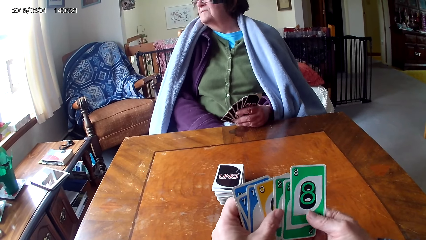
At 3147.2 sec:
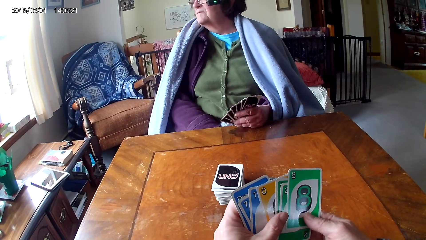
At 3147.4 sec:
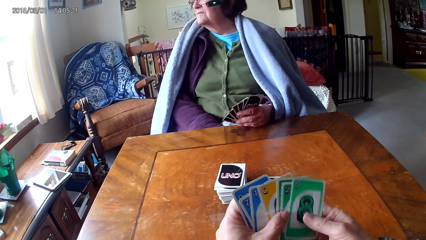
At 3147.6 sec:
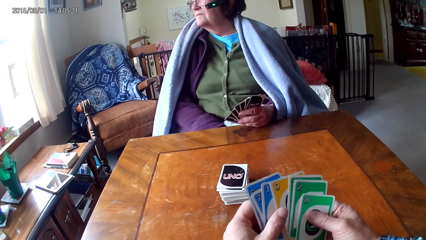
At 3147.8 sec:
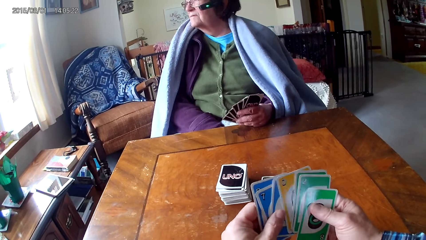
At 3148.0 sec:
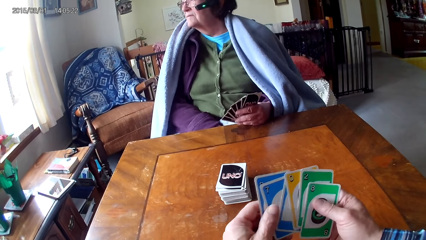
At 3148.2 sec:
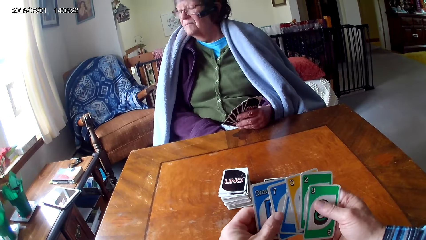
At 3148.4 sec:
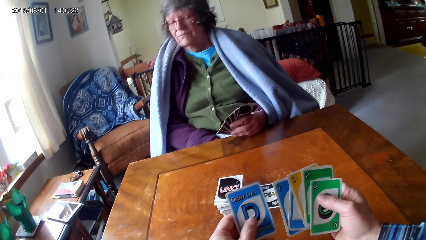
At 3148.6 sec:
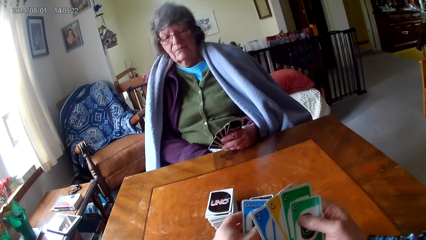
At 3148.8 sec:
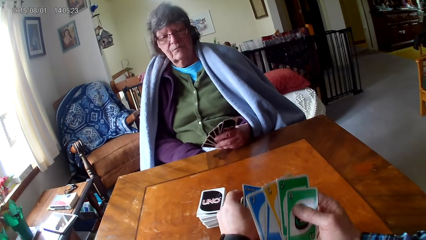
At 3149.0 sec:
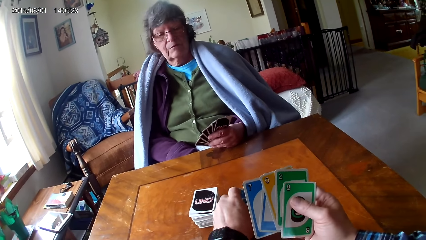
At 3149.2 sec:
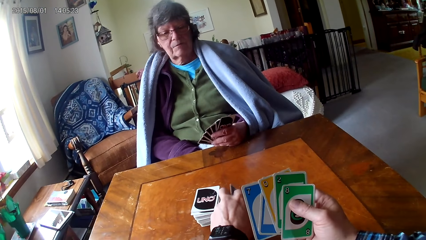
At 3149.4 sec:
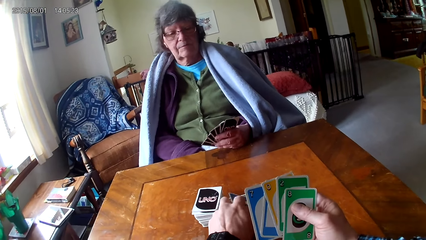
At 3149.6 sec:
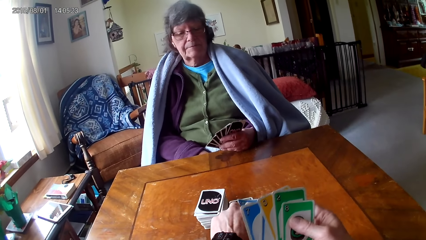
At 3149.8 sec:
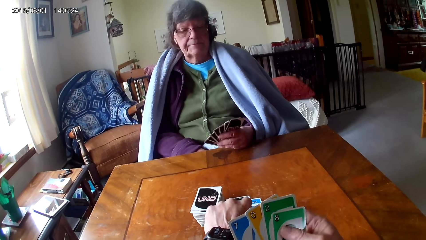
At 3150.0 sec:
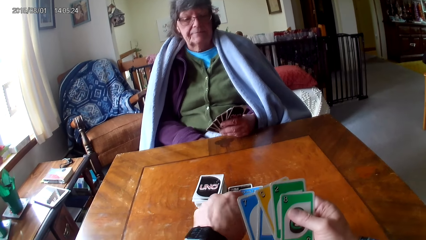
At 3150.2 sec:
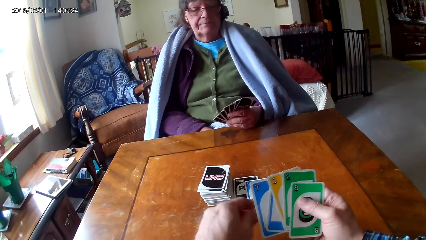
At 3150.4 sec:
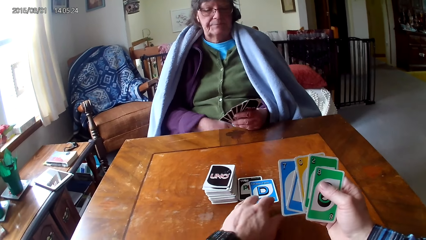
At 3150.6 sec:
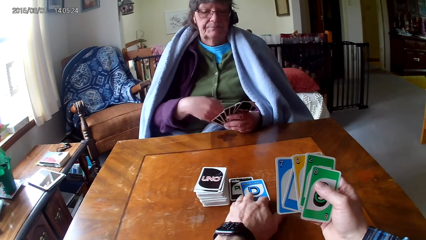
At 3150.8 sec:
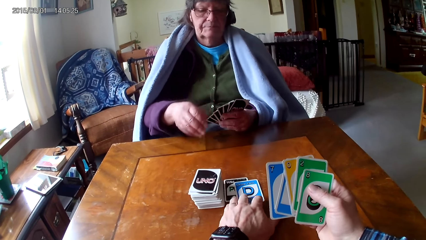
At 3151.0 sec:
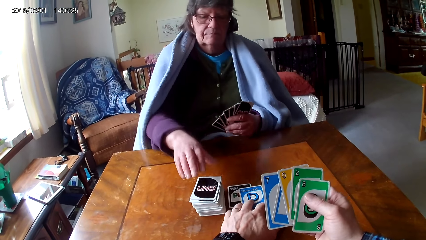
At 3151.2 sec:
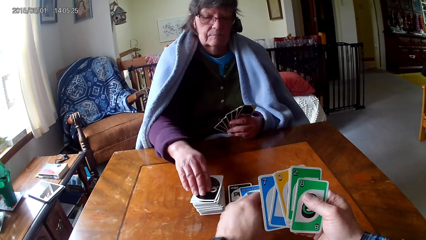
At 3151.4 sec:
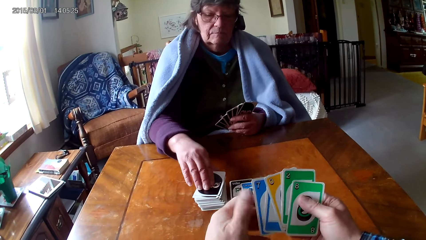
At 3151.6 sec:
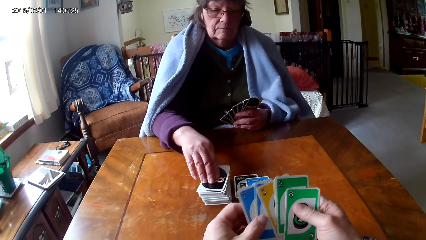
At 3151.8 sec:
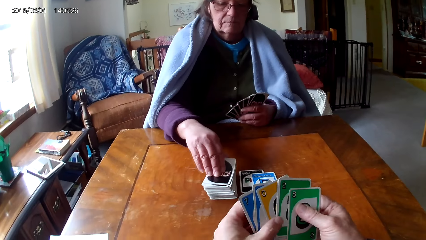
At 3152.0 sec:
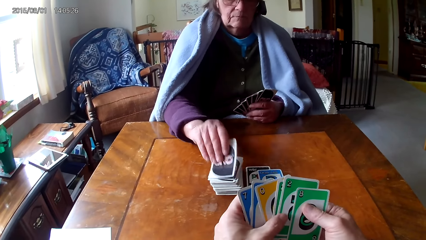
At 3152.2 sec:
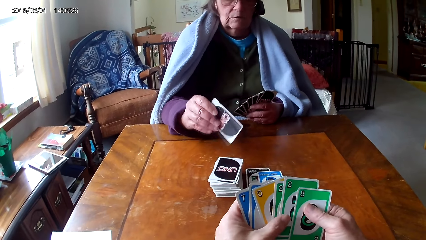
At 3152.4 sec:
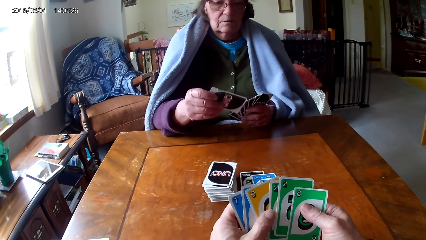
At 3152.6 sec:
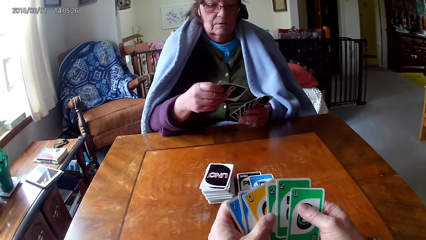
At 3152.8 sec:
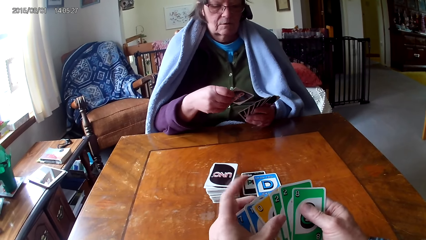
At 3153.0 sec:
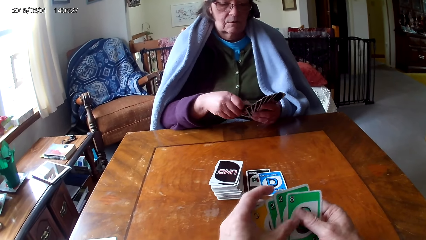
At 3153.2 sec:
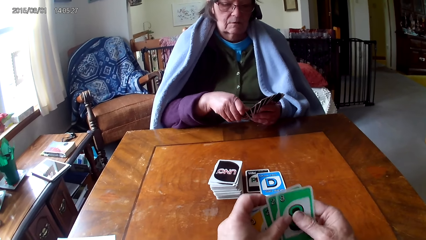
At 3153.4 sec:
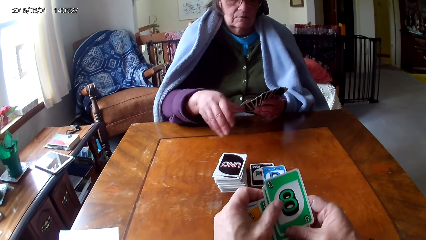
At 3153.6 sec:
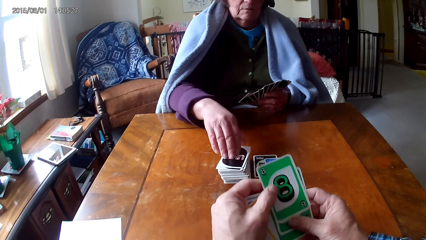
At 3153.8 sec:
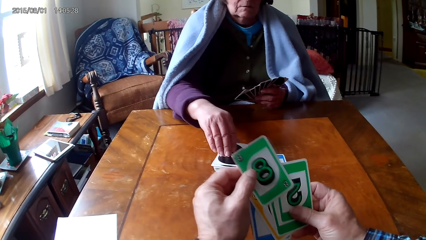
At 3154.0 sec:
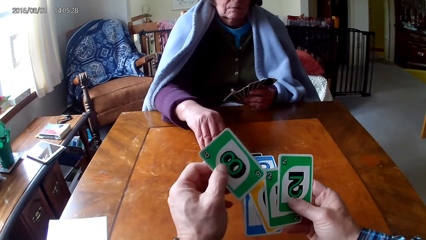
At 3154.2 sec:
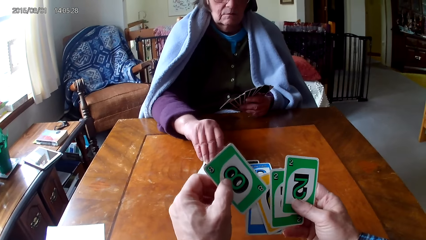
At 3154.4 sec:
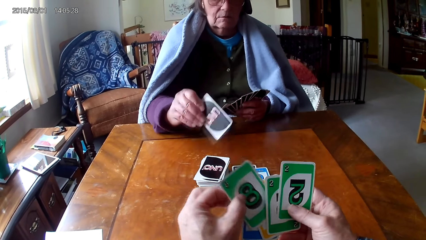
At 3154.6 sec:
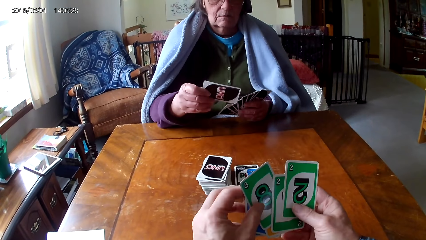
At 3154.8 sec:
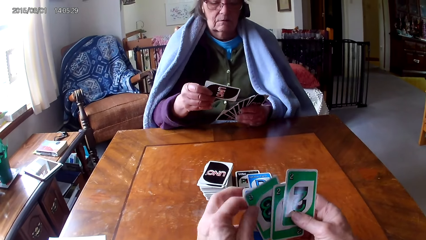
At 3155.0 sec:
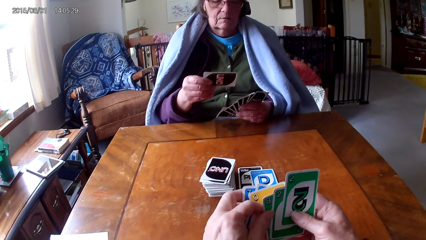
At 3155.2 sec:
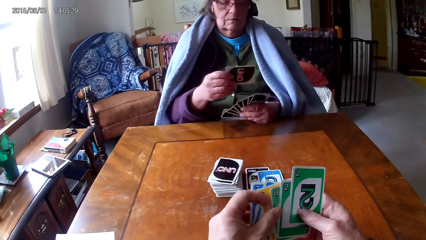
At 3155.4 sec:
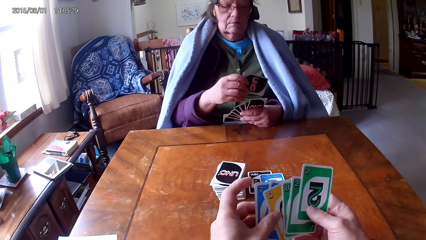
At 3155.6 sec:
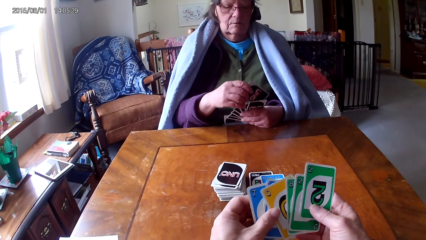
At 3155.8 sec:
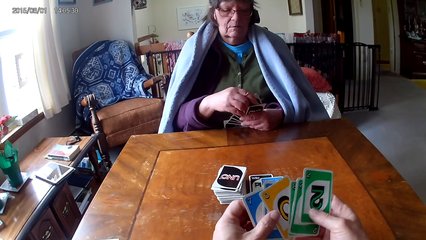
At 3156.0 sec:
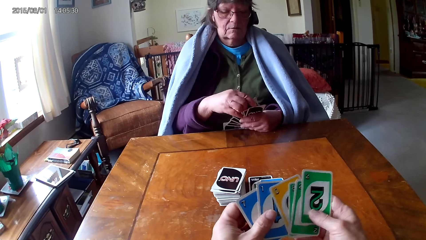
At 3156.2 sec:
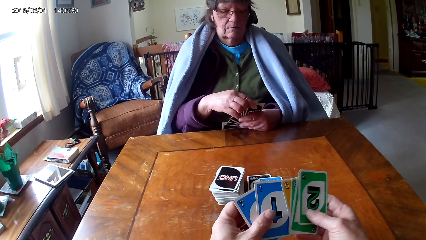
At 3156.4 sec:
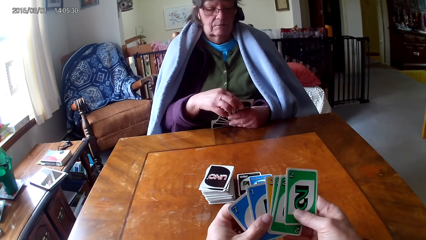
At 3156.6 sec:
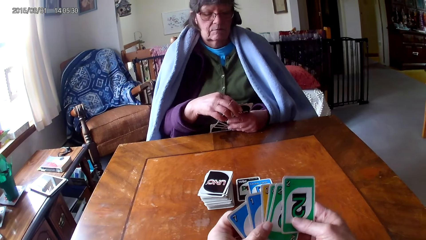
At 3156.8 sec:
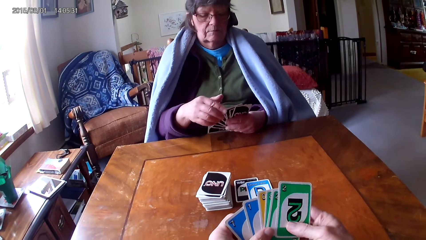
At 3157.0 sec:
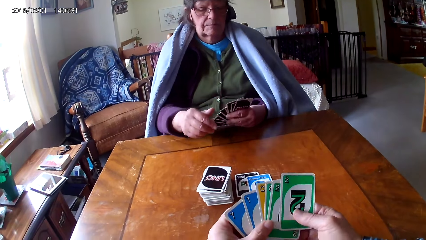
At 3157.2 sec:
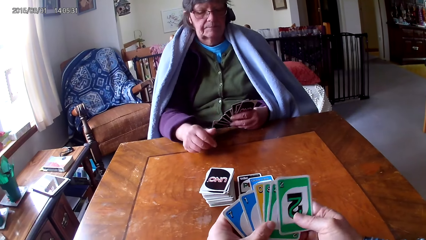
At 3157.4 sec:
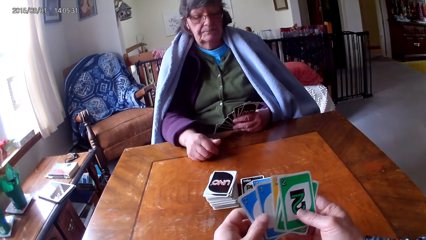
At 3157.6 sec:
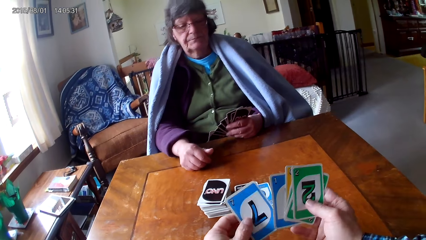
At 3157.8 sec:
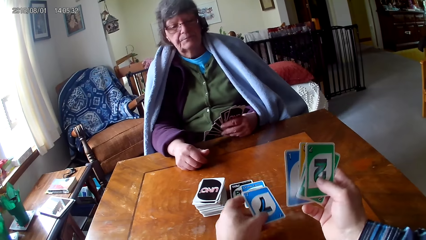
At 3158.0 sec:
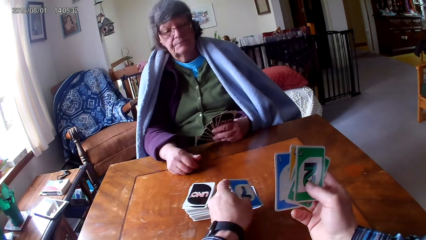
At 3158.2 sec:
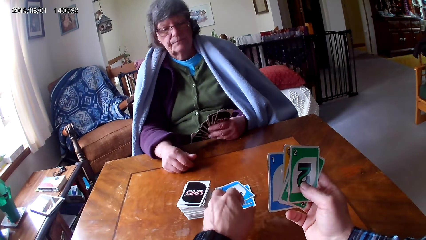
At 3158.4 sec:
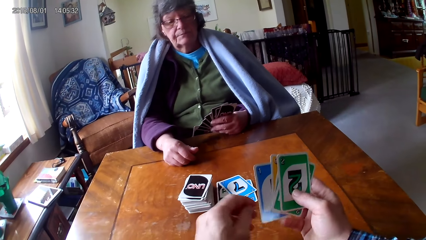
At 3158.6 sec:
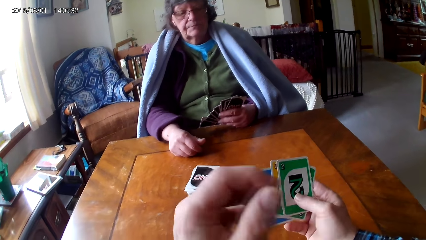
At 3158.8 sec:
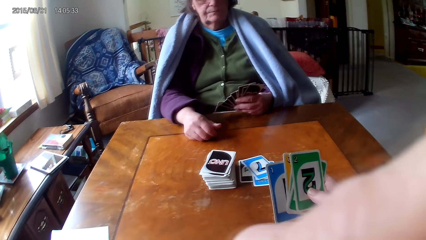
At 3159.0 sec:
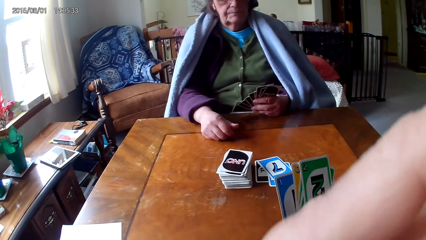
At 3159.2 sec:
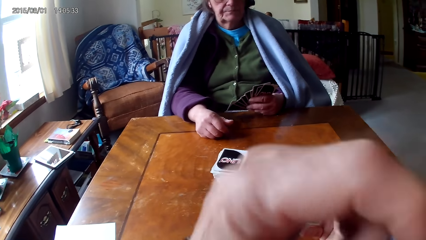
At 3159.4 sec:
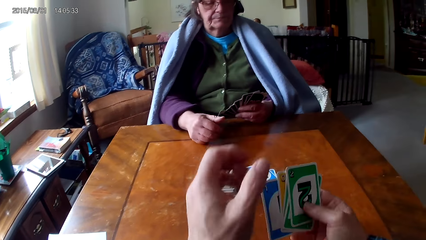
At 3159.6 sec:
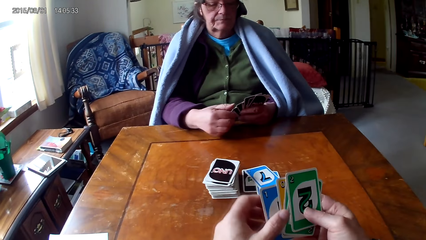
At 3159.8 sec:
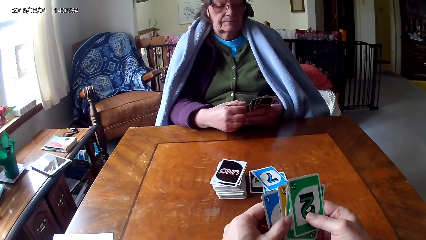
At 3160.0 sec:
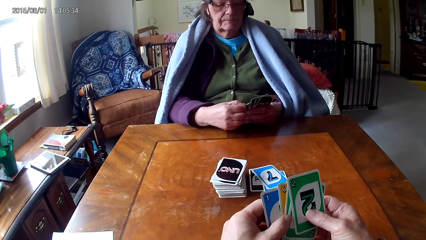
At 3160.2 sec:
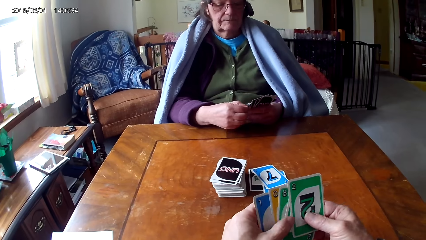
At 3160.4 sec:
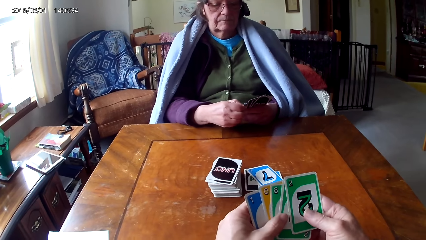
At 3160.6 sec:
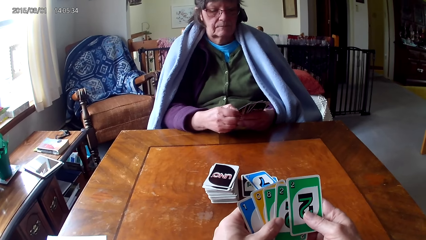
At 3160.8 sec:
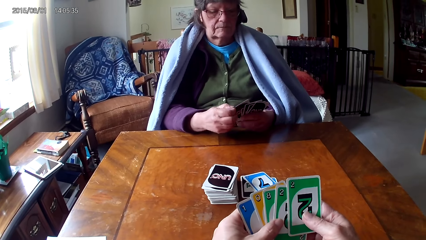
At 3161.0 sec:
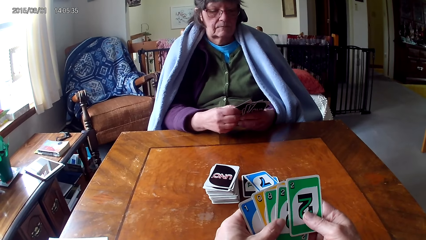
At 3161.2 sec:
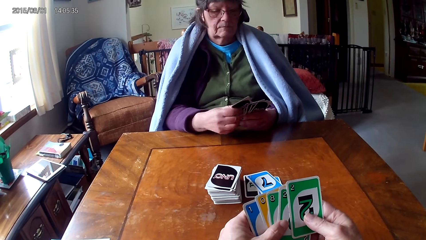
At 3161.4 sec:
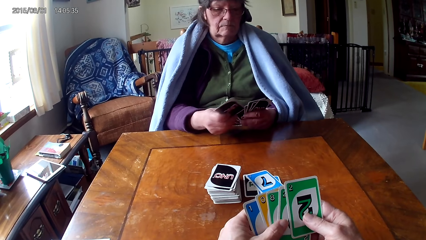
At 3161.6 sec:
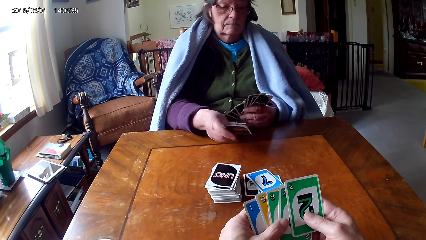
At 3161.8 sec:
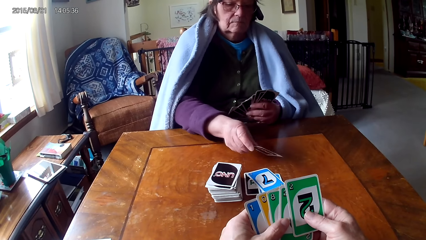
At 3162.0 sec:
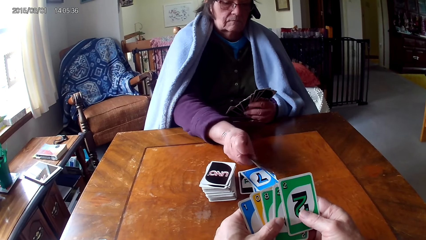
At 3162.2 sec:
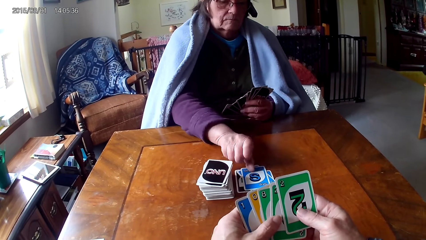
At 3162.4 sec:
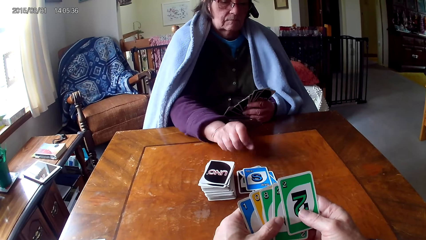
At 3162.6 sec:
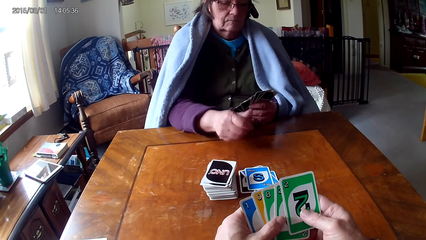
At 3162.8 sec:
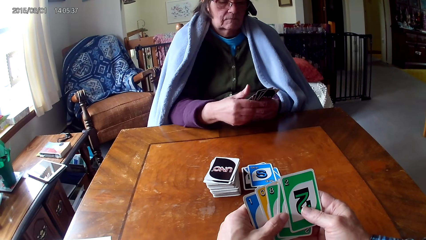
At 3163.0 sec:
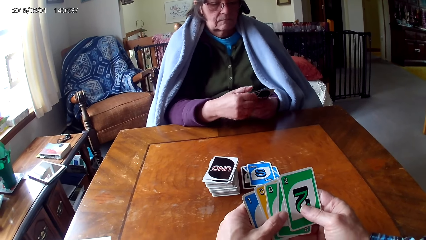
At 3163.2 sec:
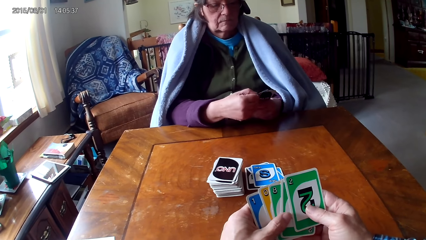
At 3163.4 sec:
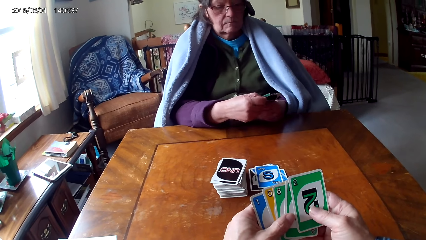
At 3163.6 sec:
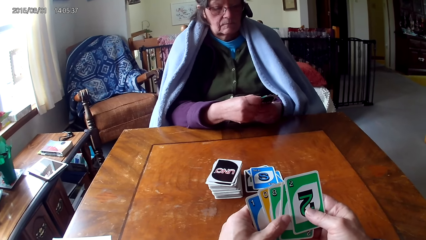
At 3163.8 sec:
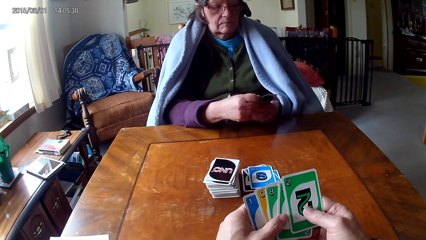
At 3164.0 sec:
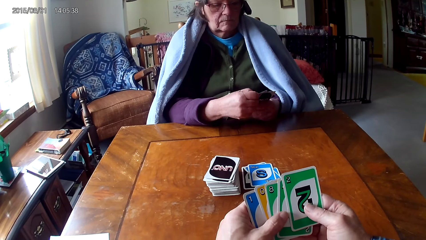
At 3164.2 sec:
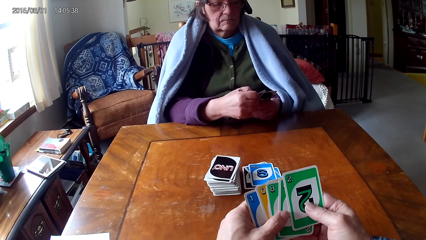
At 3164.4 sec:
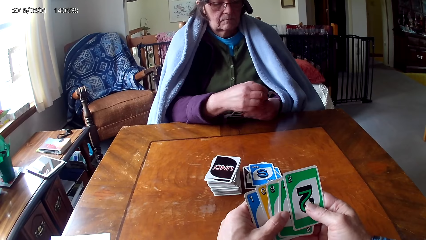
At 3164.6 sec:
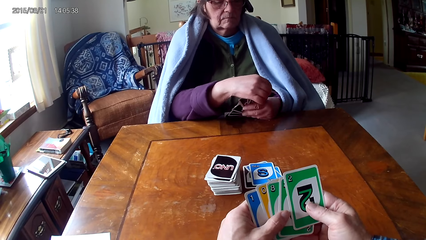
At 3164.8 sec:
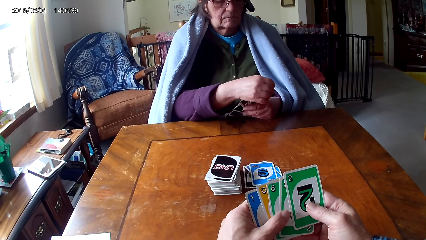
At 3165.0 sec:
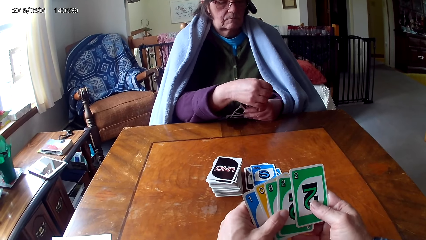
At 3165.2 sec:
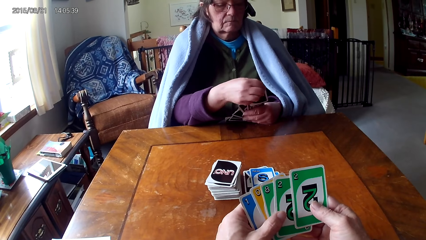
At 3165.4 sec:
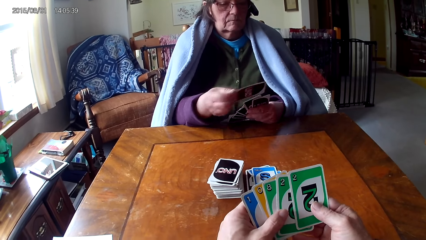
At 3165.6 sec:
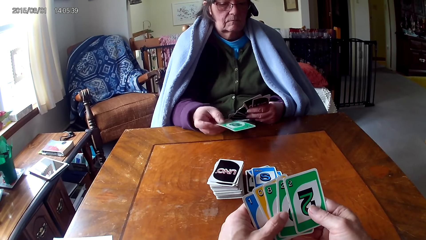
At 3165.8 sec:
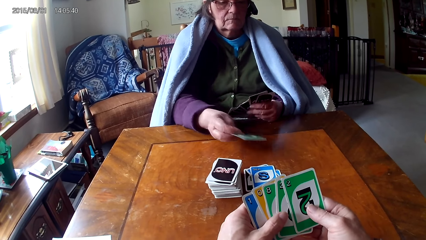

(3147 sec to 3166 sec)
The camera wearer puts the card on the table. They look at a woman pick a card. The woman picks up cards. The camera wearer puts the card on the table. They play the game of cards with the woman. They look at the woman put cards on the table.
